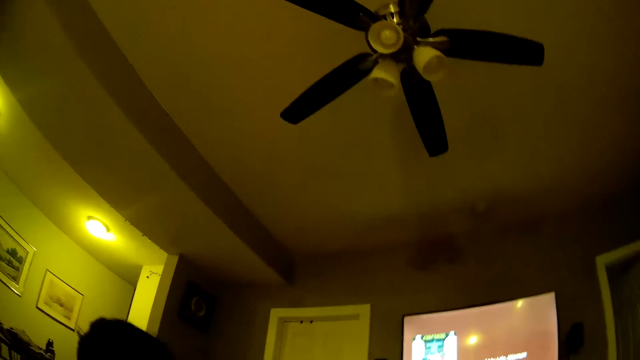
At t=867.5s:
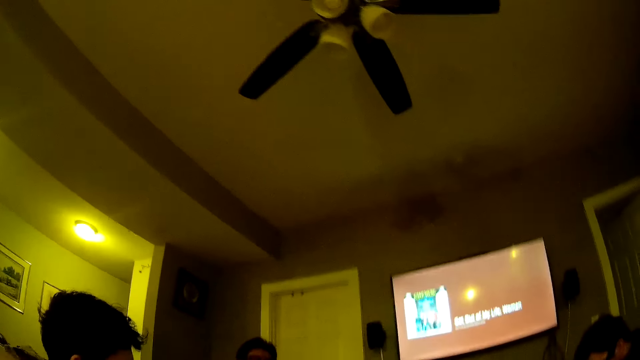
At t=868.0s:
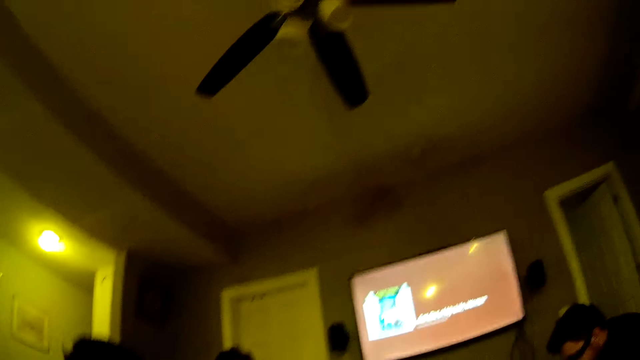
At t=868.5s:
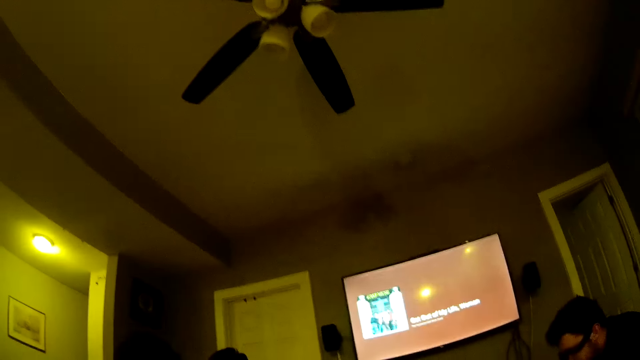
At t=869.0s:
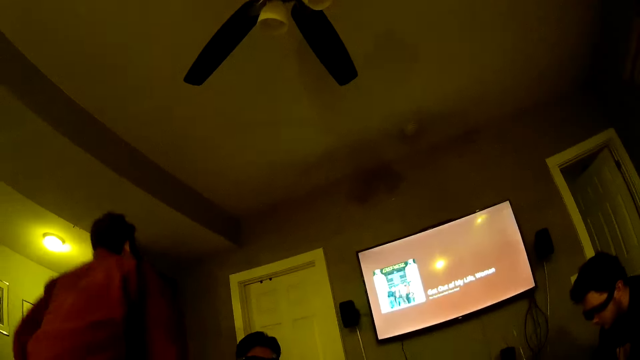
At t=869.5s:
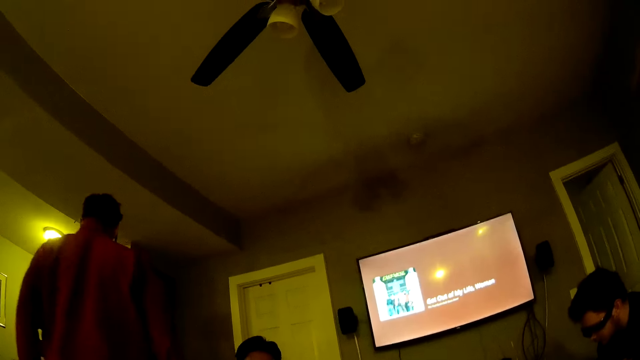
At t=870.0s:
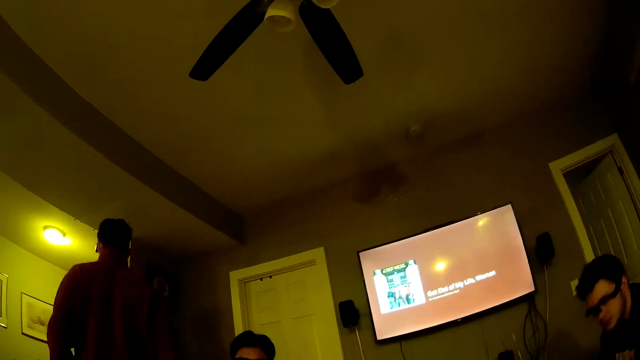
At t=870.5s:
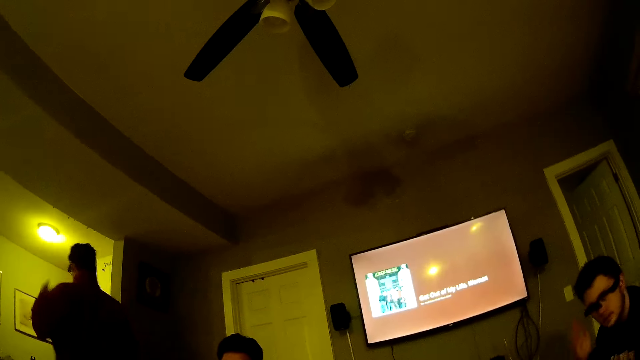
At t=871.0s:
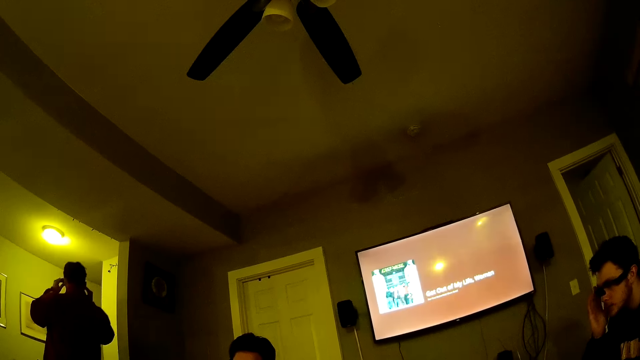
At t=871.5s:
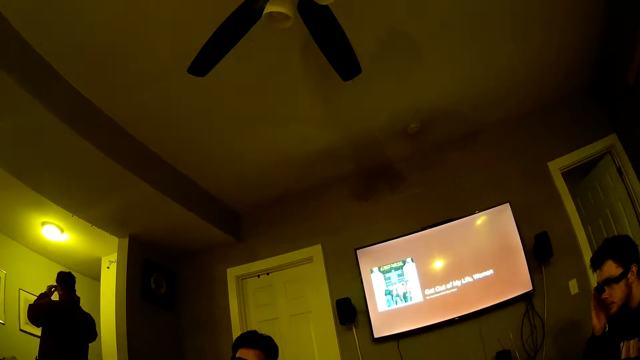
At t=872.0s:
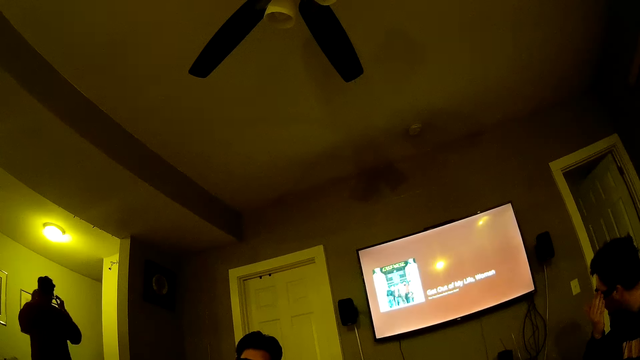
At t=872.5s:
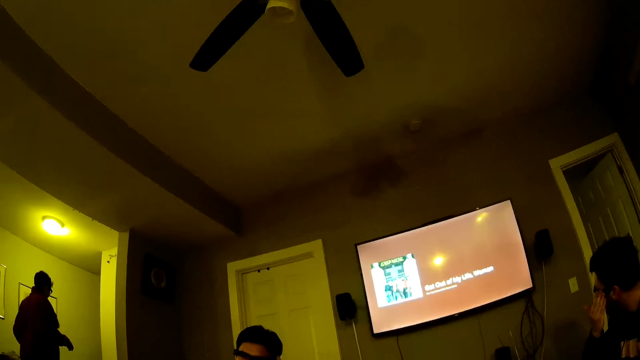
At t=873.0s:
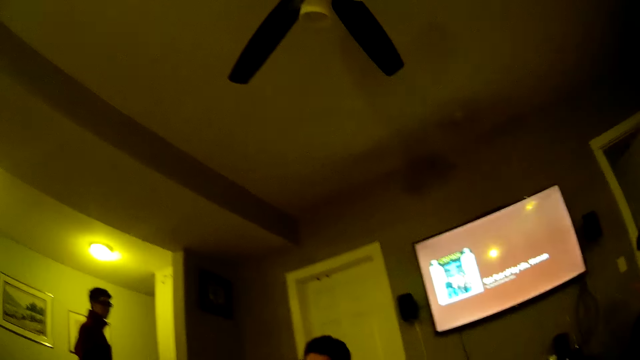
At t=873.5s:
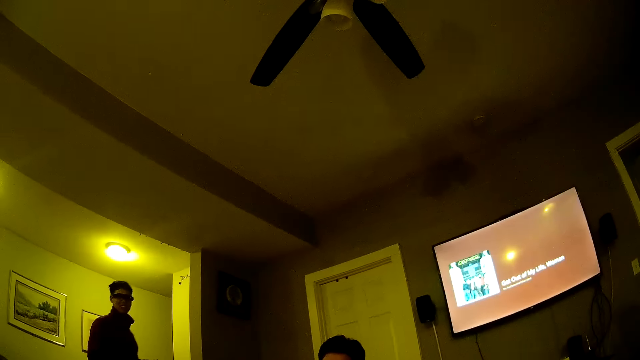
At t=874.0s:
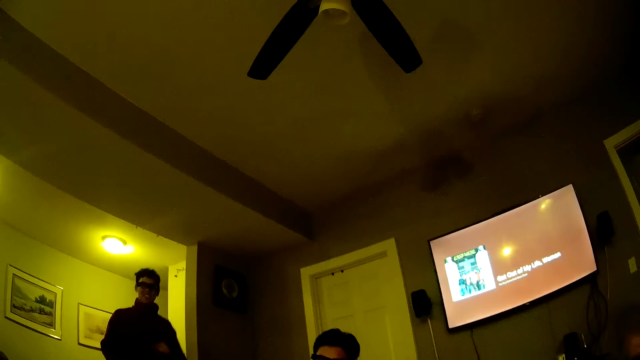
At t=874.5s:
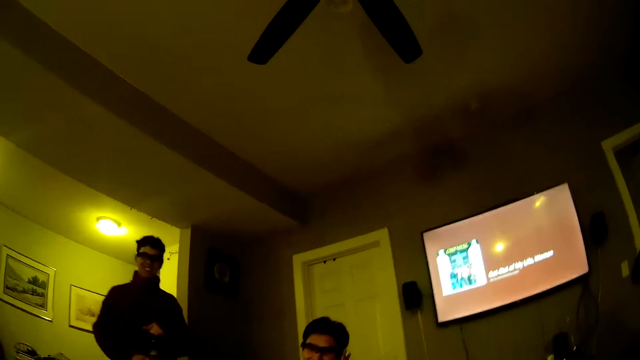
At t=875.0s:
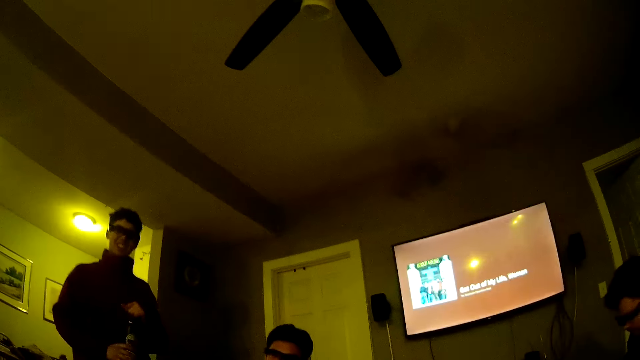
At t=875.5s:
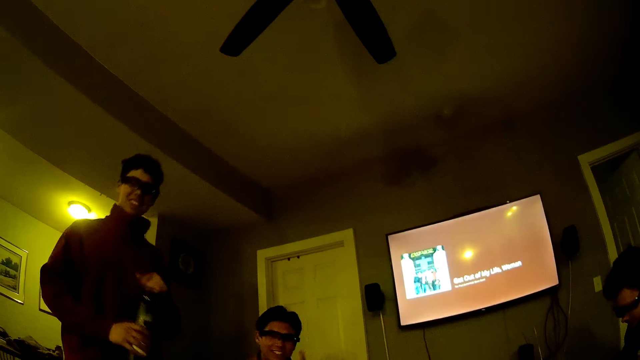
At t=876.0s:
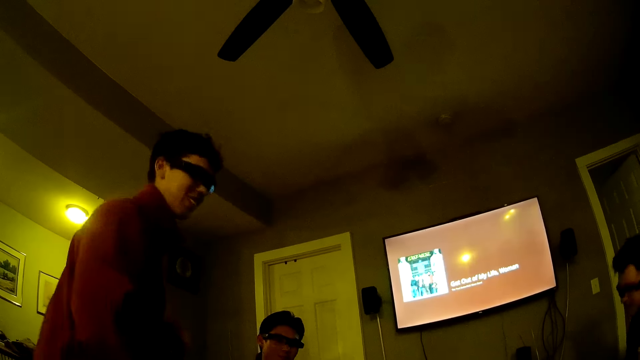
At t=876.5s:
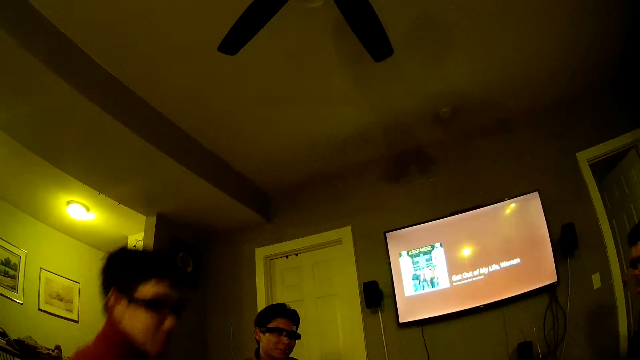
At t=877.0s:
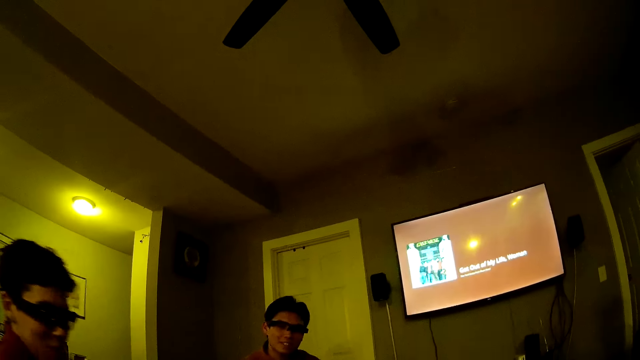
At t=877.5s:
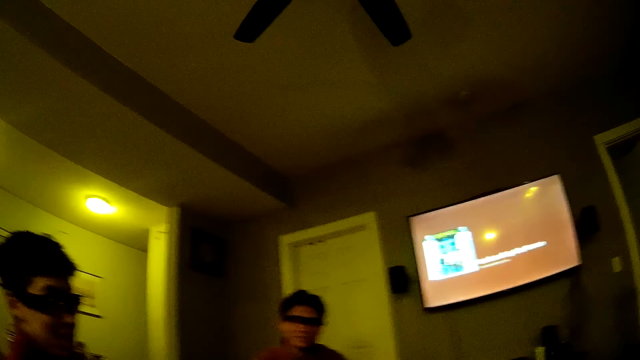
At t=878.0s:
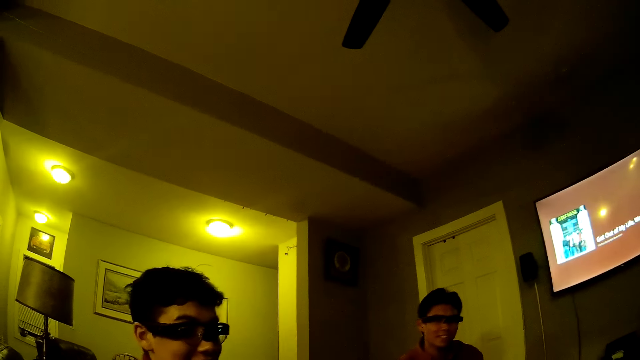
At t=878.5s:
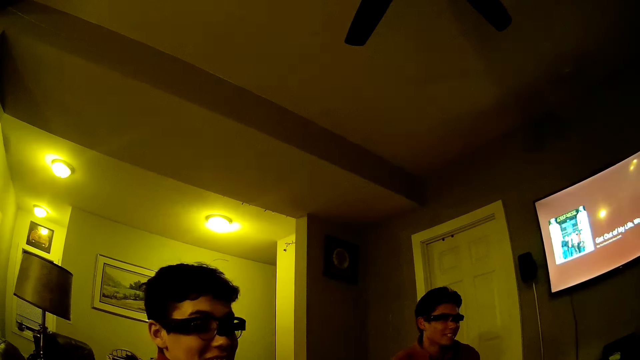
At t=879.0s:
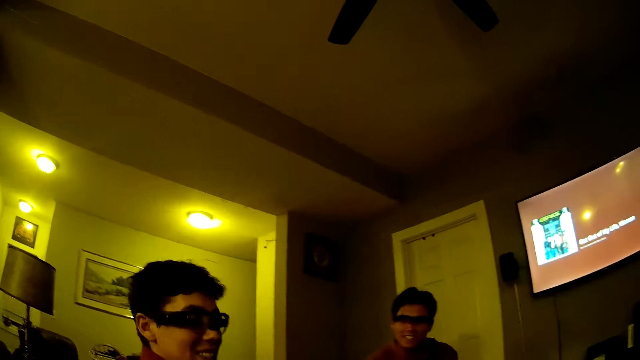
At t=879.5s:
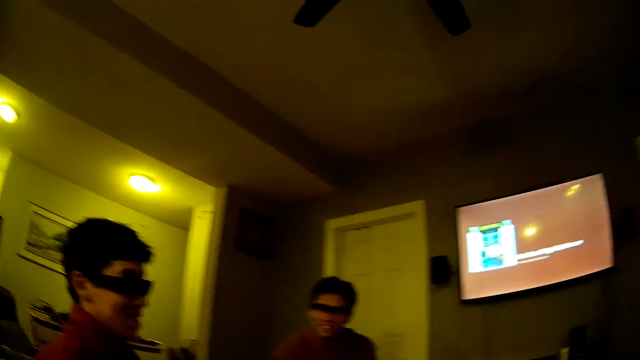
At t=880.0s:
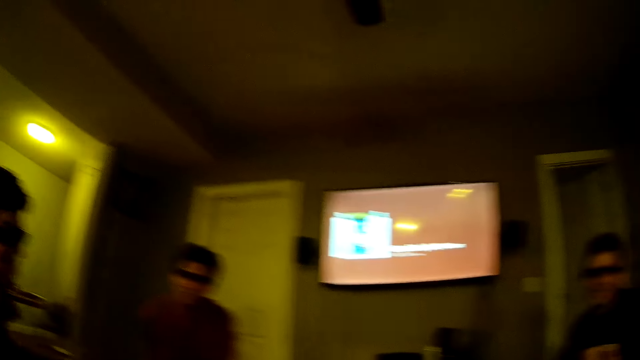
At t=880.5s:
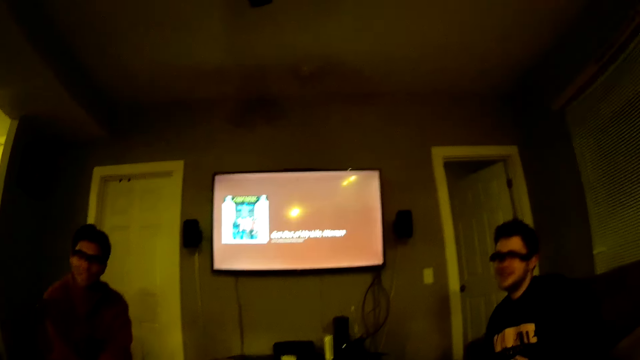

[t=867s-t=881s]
A man stands up. The man walks in the house. The man adjusts his glasses with both hands. Another man adjusts his glasses with his right hand. The first man takes a bottle. The camera wearer talks to the first man. The first man sits on the chair.

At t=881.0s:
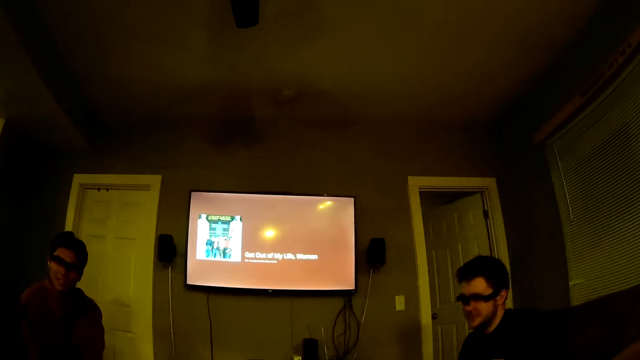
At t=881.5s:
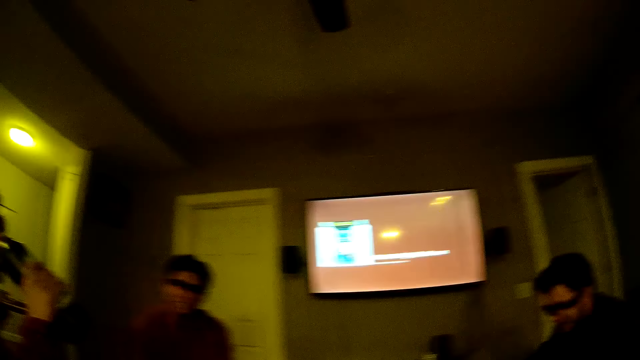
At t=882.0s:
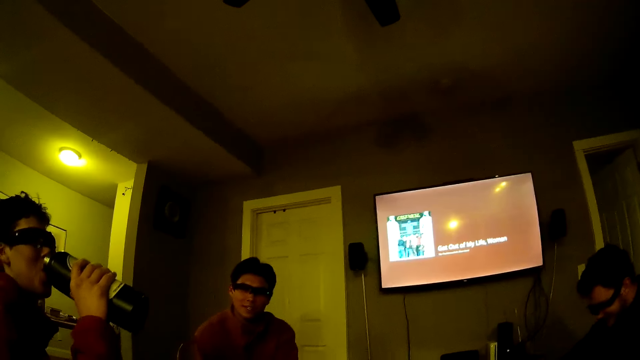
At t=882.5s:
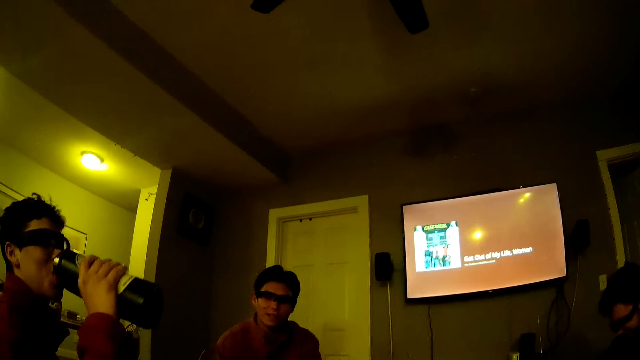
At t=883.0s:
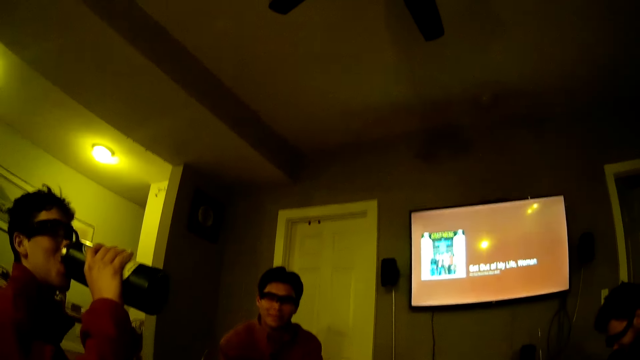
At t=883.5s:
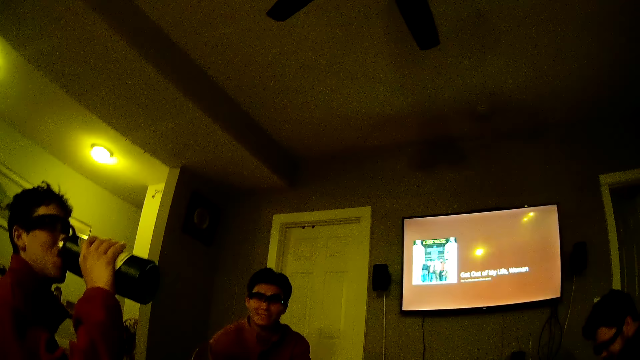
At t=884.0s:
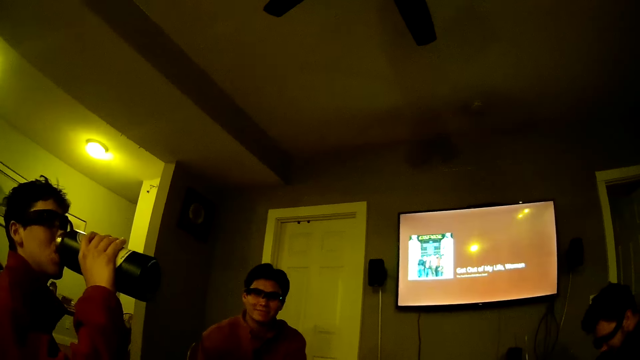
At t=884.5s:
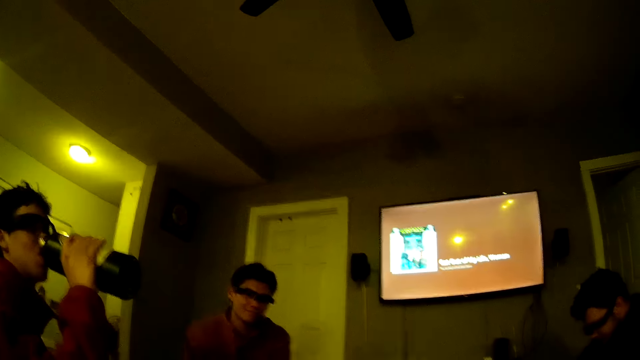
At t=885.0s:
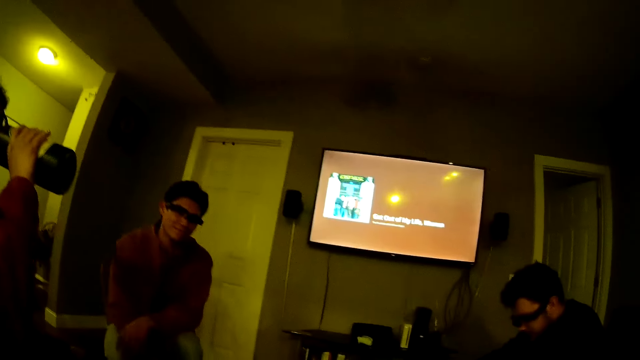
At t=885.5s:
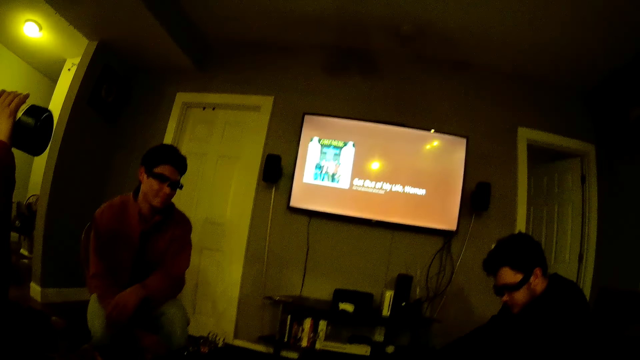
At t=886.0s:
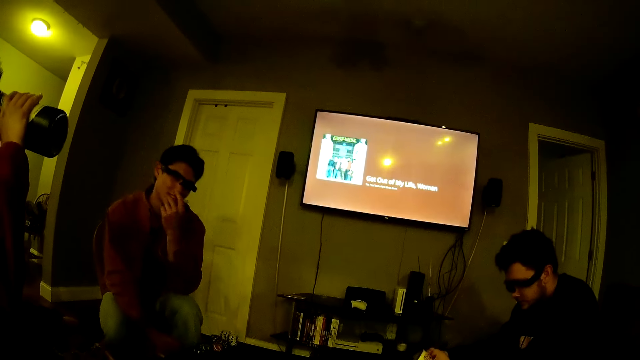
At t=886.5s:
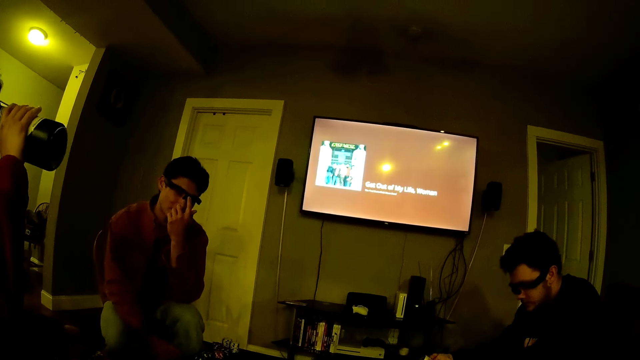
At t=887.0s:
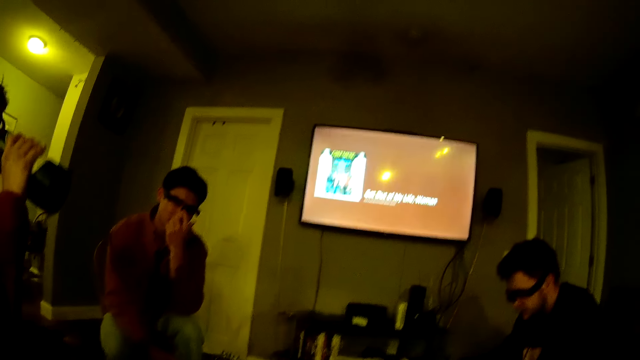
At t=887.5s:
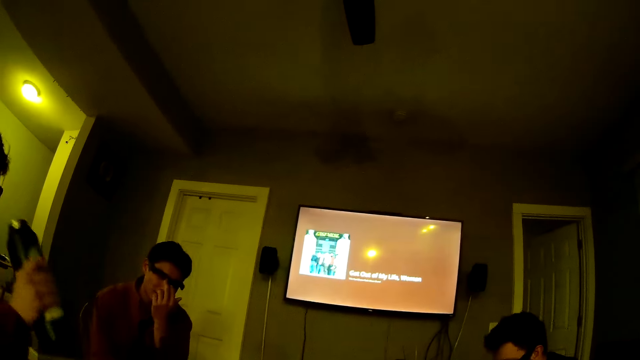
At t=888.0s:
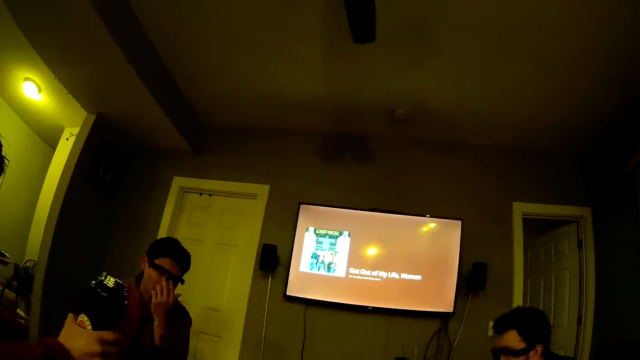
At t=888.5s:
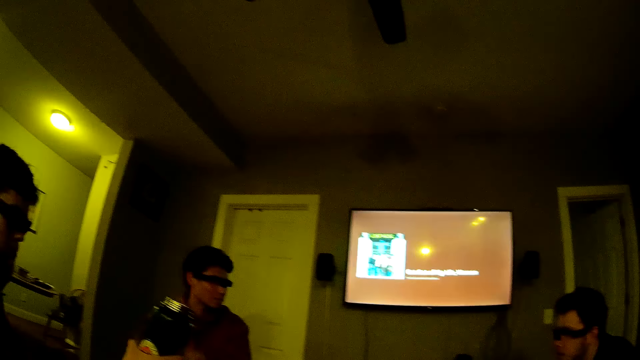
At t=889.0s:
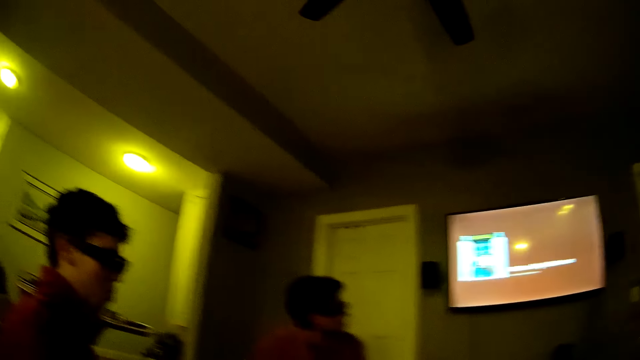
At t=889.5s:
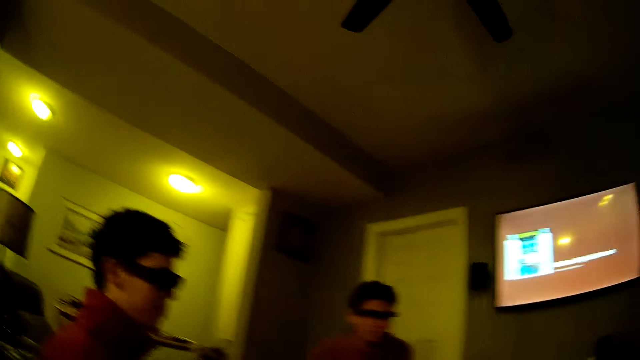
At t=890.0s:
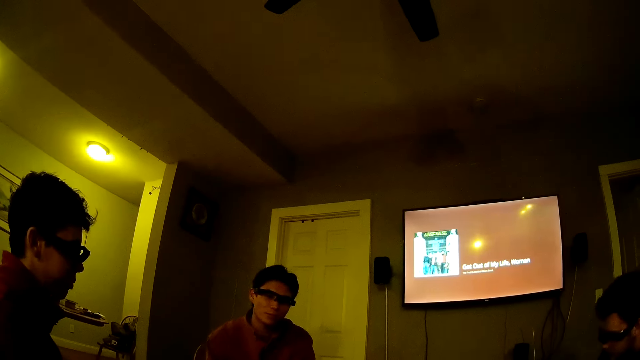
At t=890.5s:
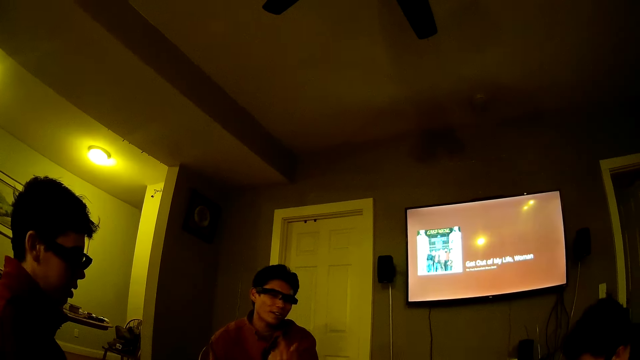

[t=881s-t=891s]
A man drinks from a water bottle. Another man touches his nose with his left hand. The camera wearer talks to a man. The first man drops the water bottle on the table with his right hand.
